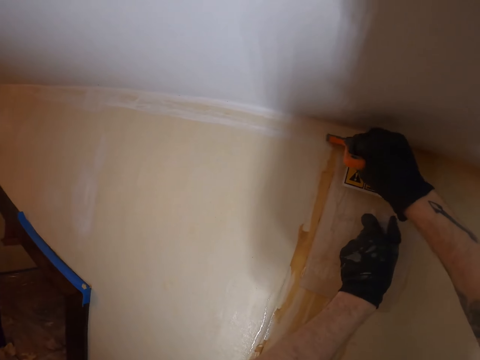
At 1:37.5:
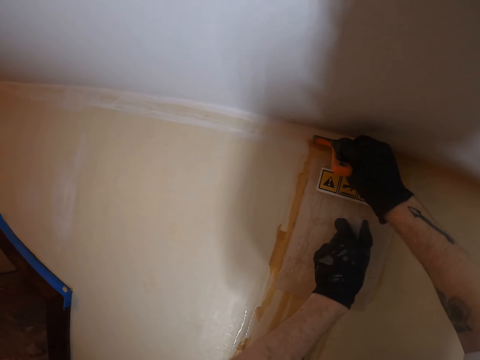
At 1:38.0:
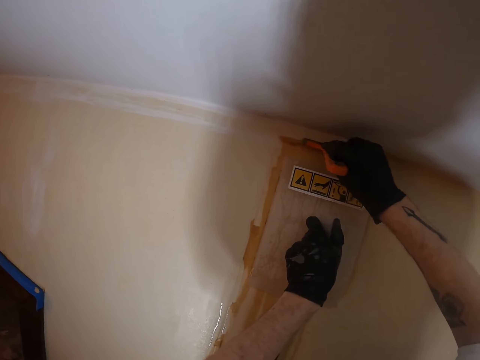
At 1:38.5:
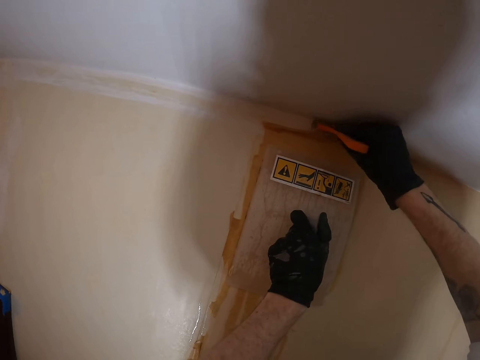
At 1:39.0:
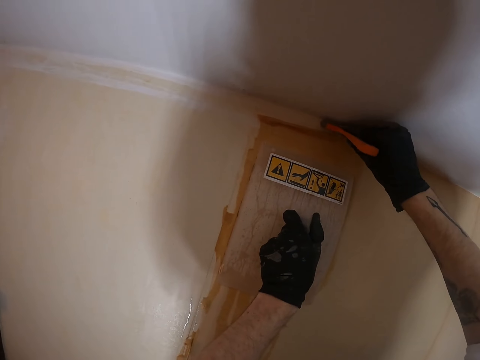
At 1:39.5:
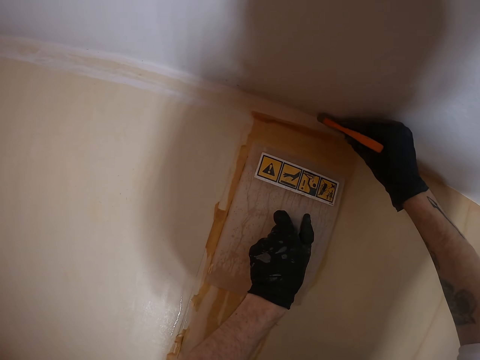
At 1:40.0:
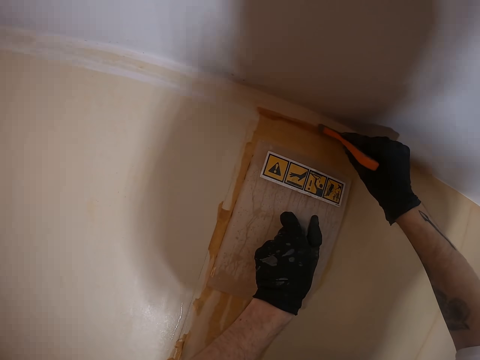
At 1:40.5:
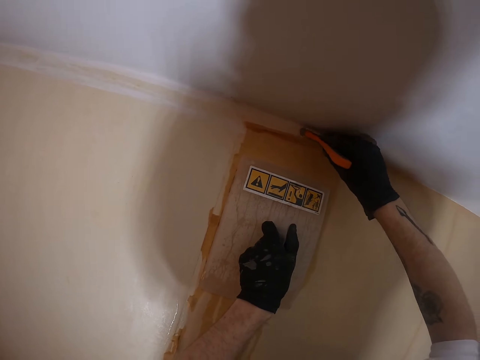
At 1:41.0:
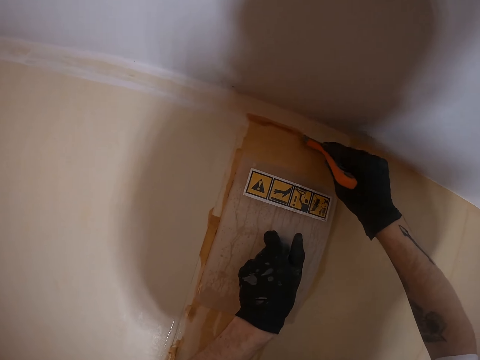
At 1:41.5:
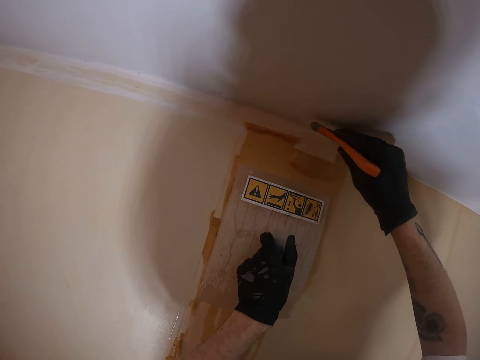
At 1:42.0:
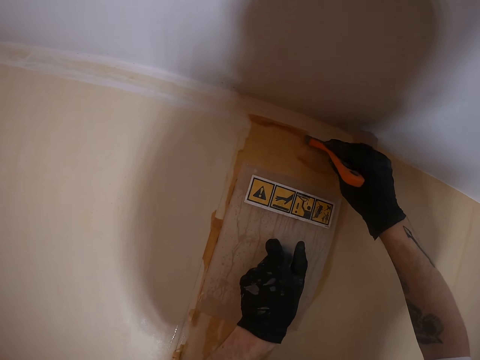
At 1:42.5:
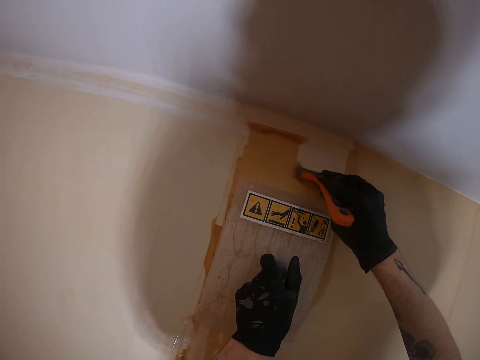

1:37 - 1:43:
The camera wearer removes the wallpaper.

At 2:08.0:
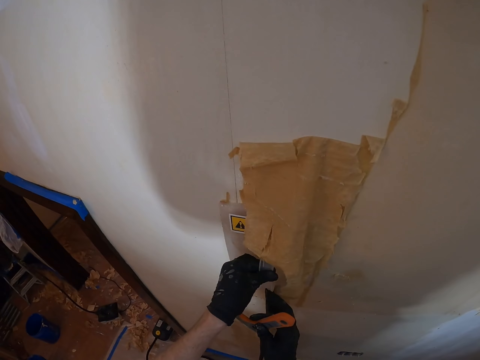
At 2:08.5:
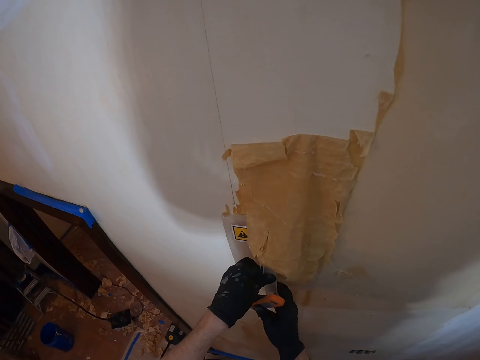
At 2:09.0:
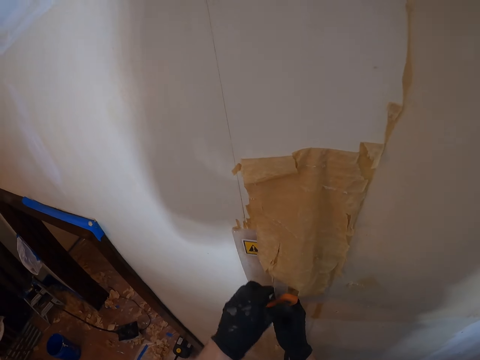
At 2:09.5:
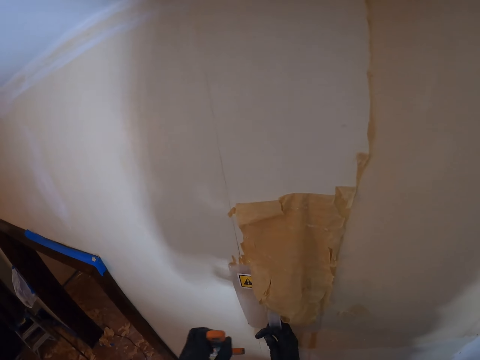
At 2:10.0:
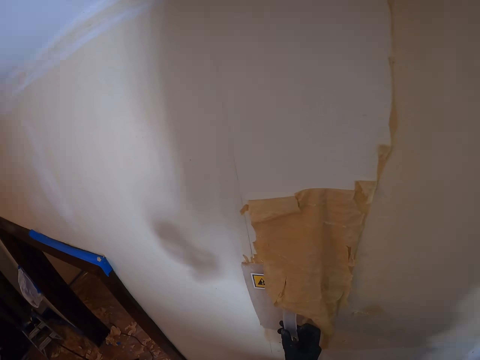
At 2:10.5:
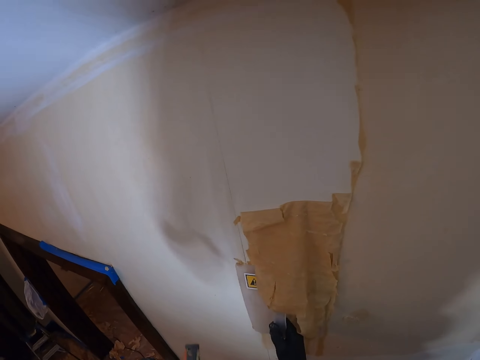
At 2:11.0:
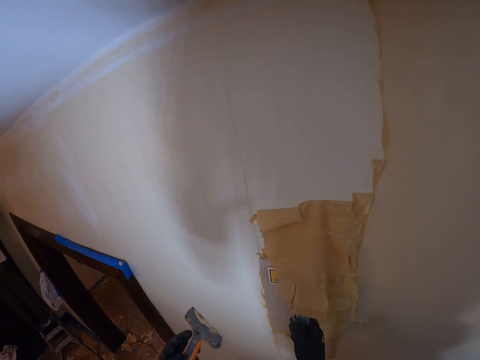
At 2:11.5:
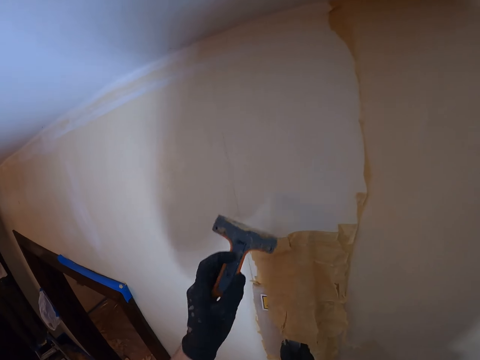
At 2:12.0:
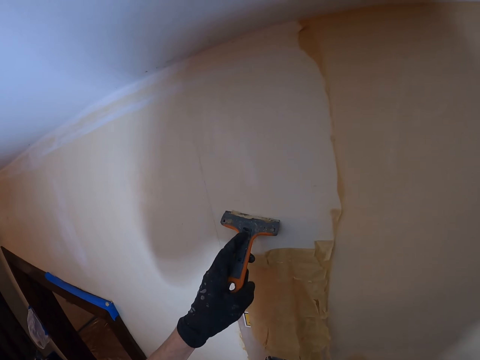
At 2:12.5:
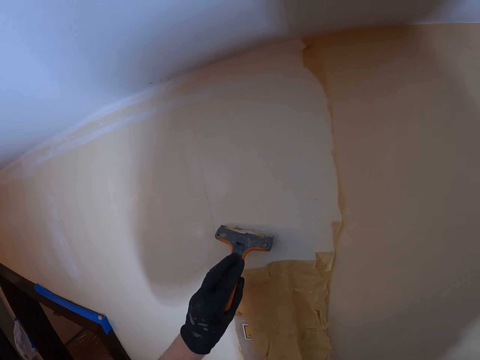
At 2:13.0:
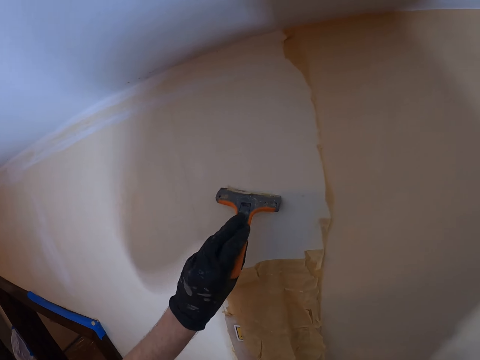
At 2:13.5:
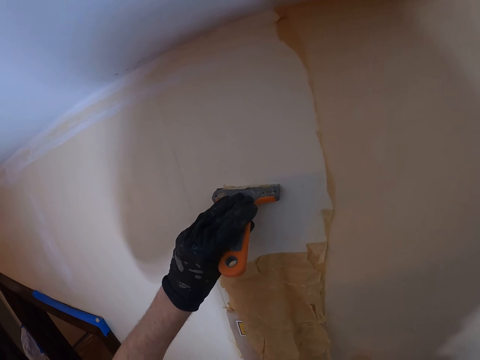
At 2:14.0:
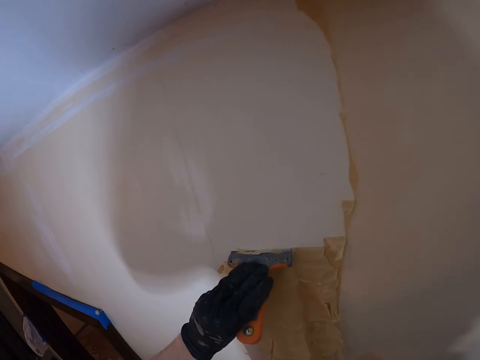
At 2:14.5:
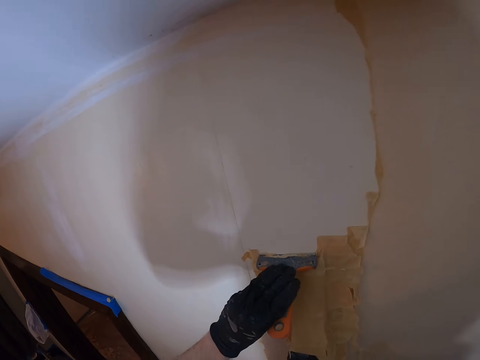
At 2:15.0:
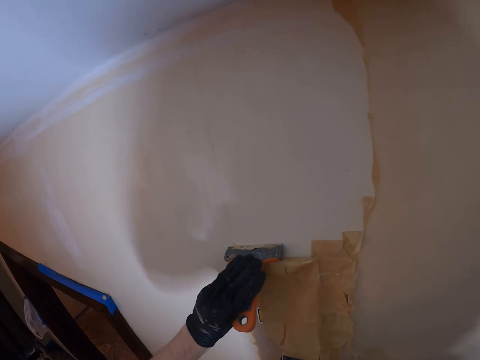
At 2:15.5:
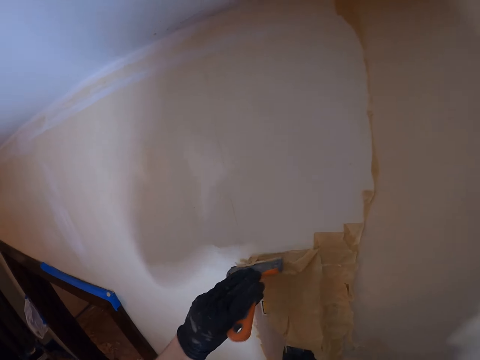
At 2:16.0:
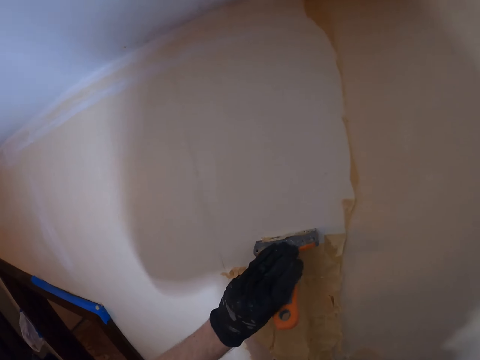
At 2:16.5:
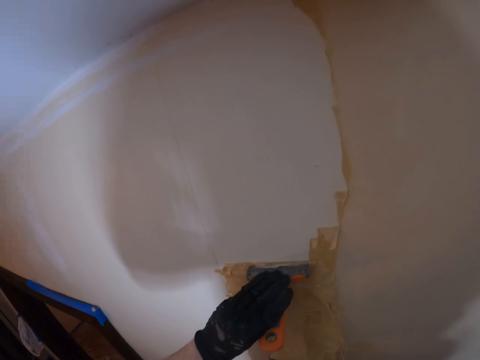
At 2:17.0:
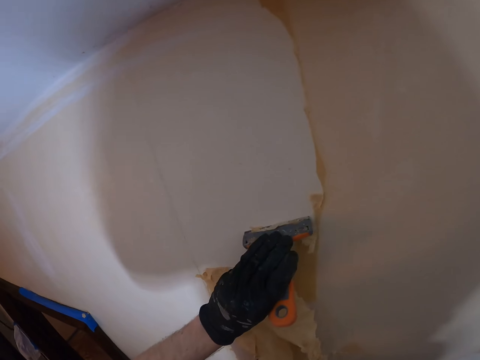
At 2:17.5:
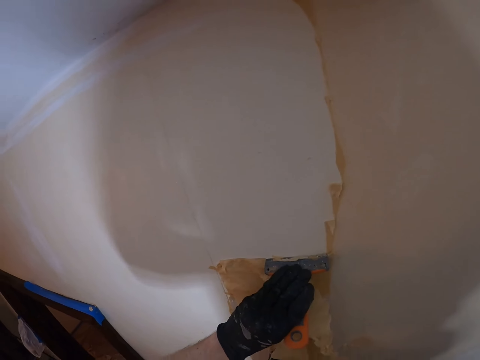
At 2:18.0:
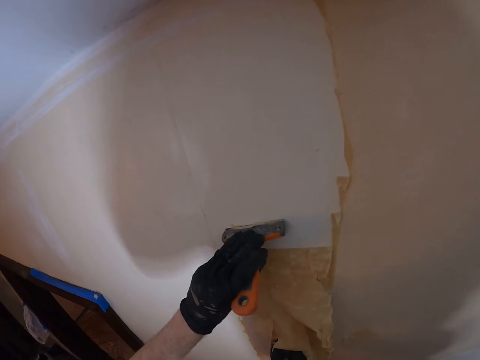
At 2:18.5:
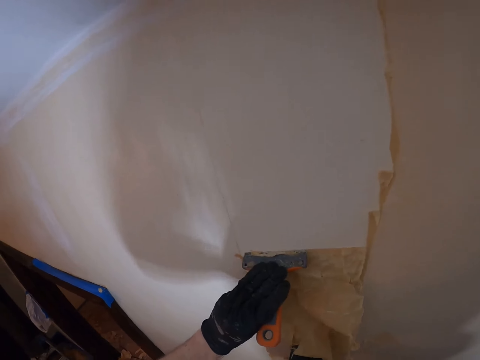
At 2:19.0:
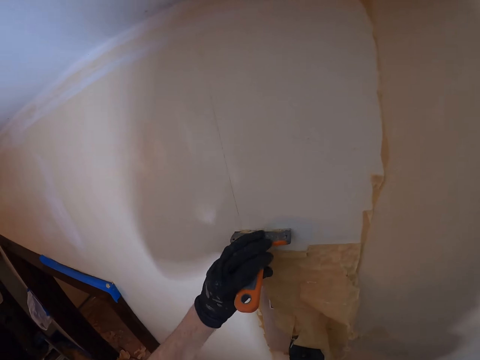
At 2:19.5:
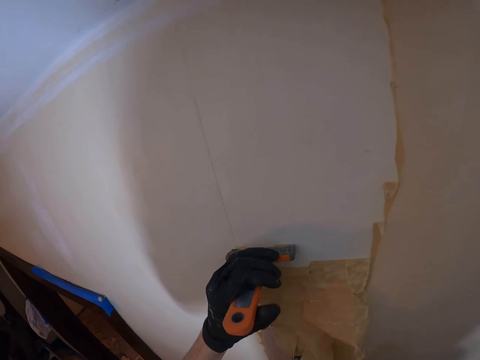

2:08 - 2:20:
The camera wearer repositions the plaster smoother. They remove the paint from the wall.

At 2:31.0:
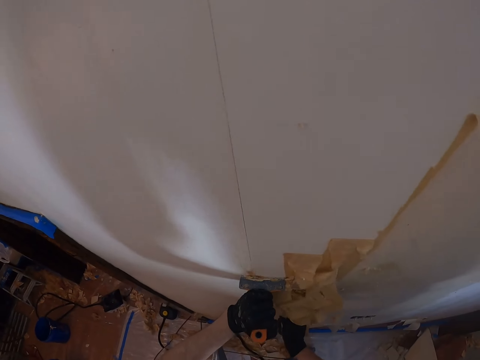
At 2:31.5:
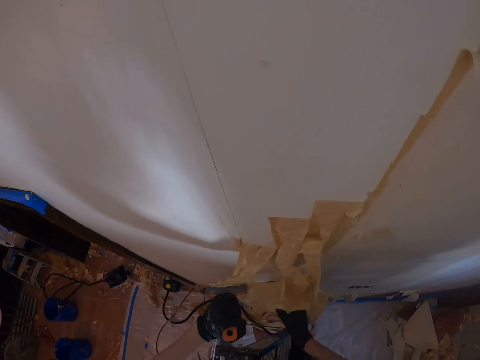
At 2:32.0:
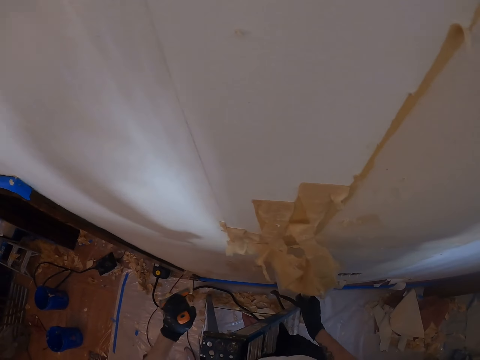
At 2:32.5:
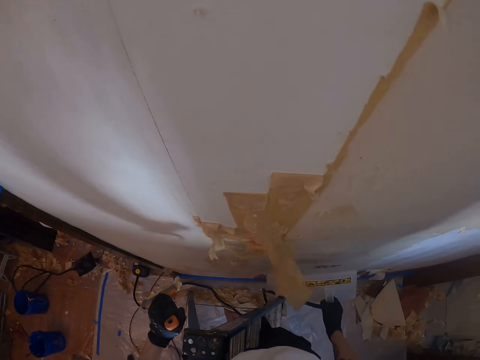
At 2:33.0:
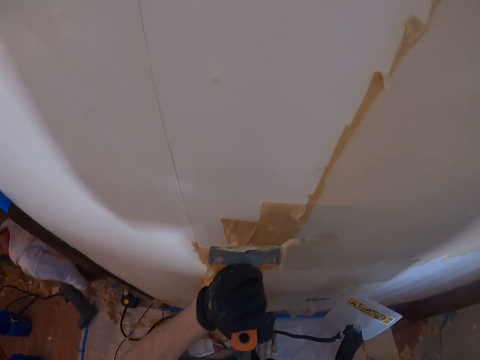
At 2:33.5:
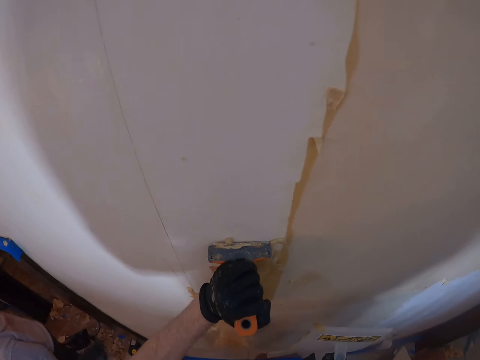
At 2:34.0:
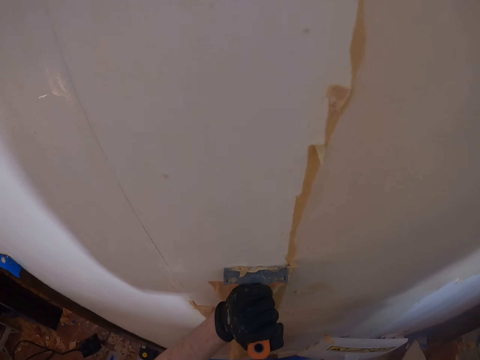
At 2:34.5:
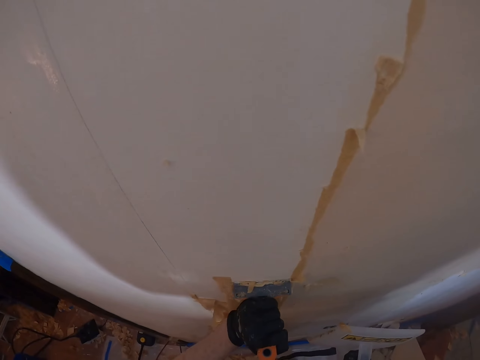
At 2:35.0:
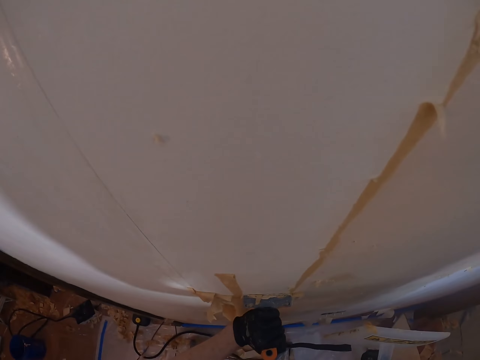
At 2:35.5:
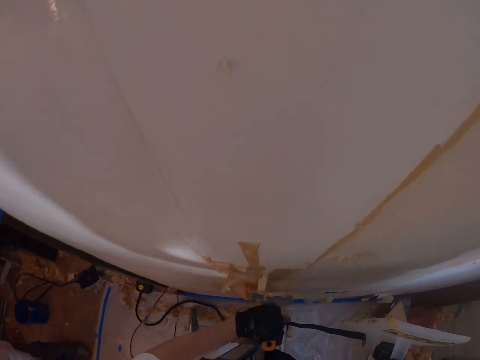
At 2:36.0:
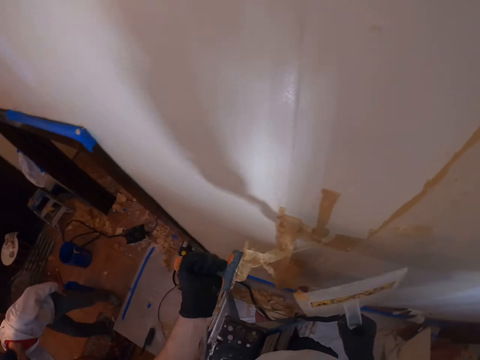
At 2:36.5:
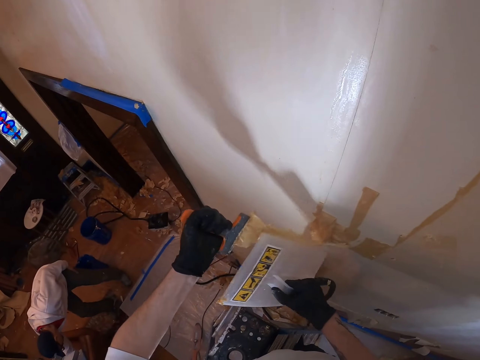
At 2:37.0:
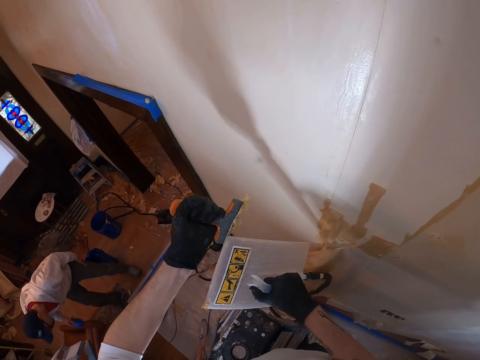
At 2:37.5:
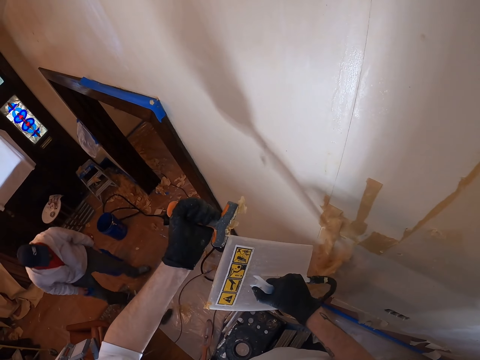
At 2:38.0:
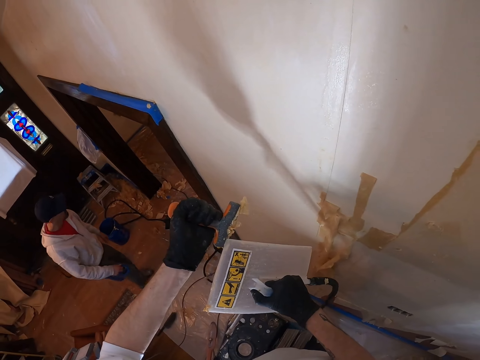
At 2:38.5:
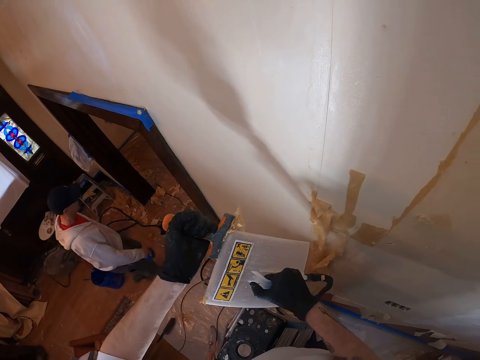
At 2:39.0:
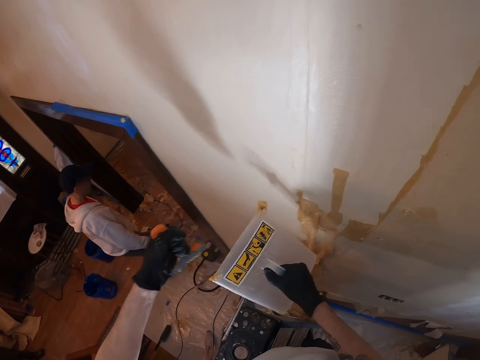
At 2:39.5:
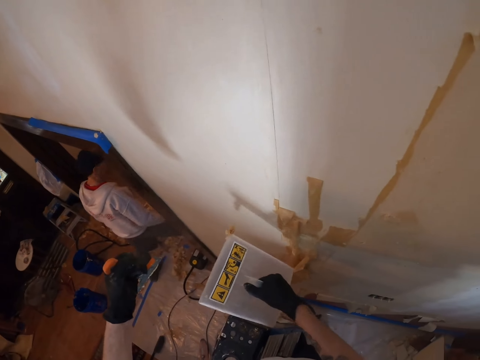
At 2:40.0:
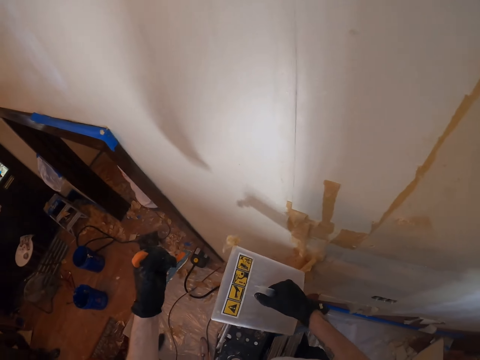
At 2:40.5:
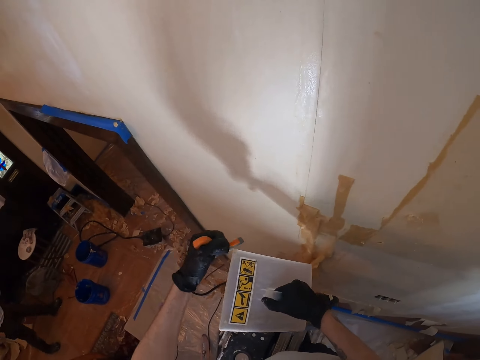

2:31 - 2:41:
The camera wearer removes the plaster smoother. They remove the paint from the wall. They clean the paint scraper.
